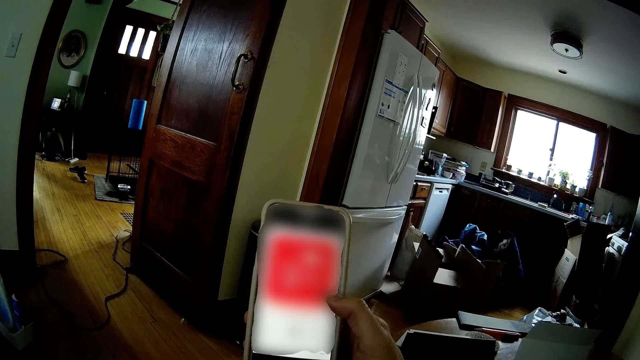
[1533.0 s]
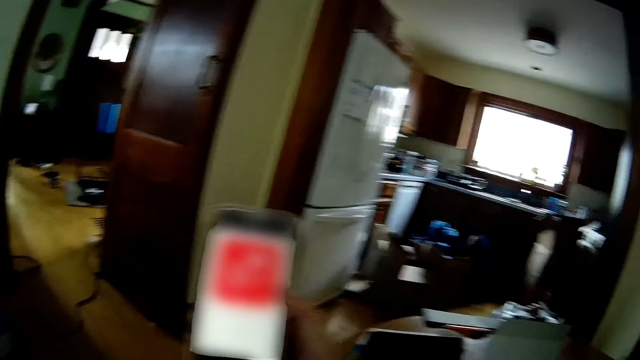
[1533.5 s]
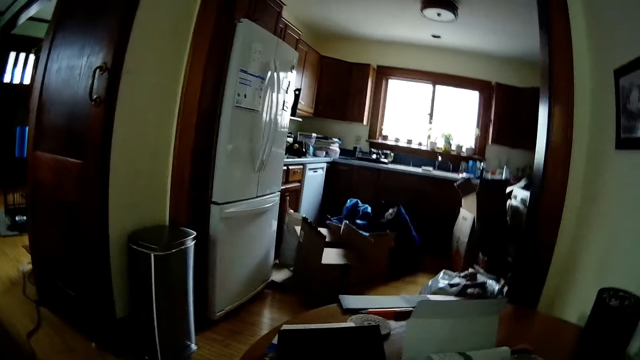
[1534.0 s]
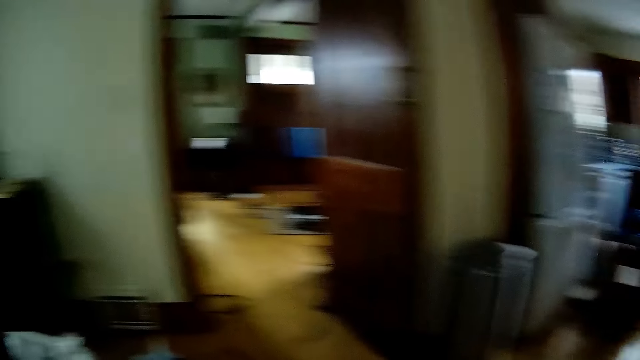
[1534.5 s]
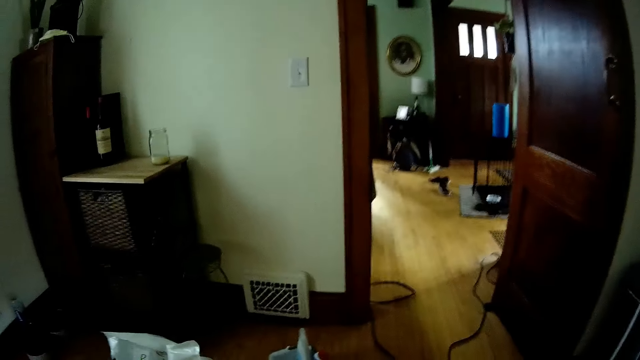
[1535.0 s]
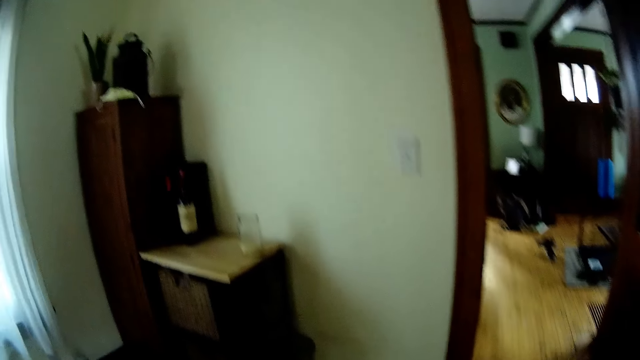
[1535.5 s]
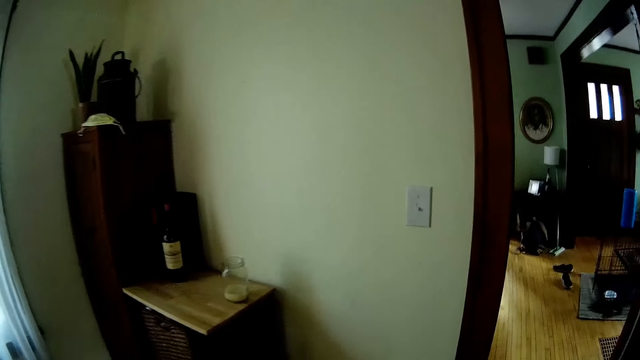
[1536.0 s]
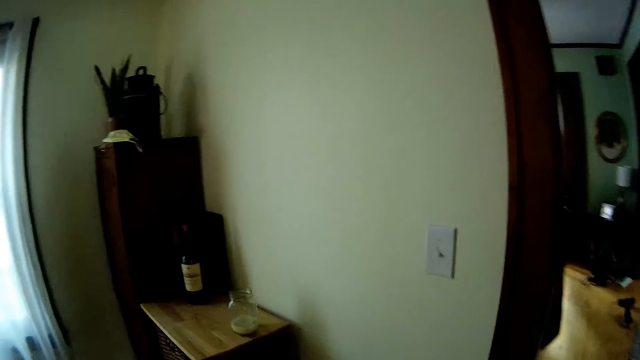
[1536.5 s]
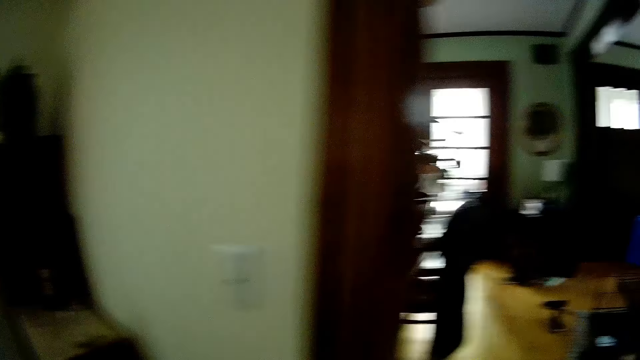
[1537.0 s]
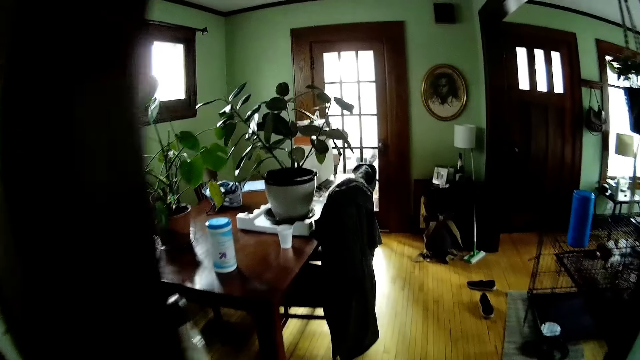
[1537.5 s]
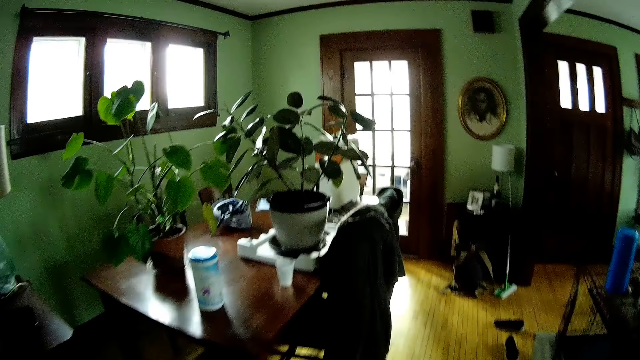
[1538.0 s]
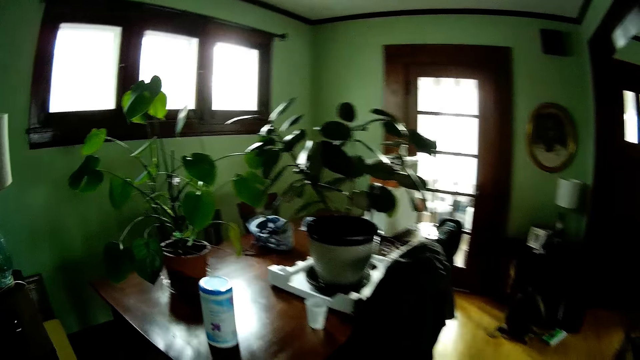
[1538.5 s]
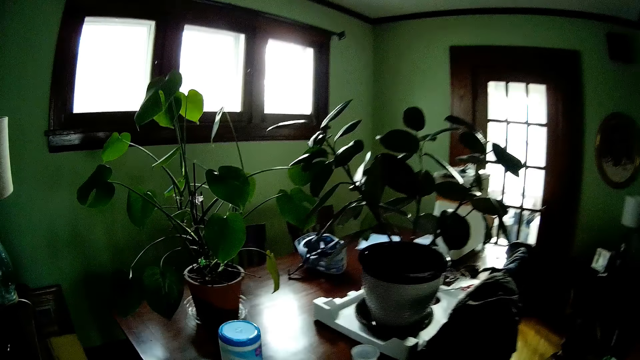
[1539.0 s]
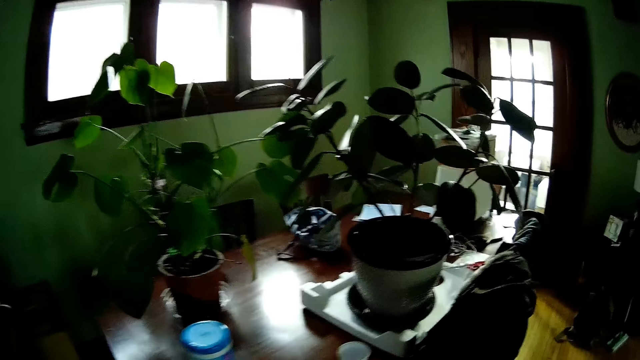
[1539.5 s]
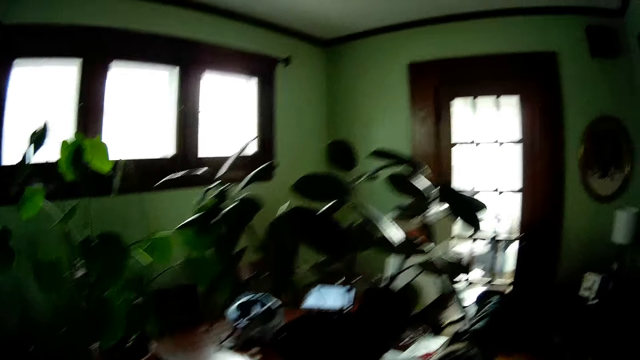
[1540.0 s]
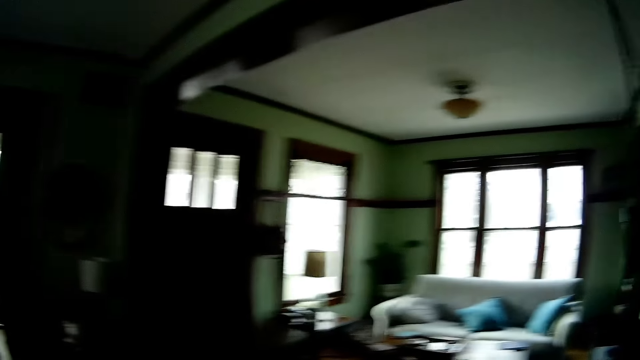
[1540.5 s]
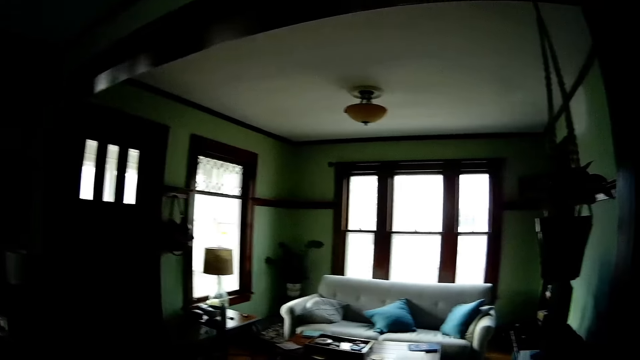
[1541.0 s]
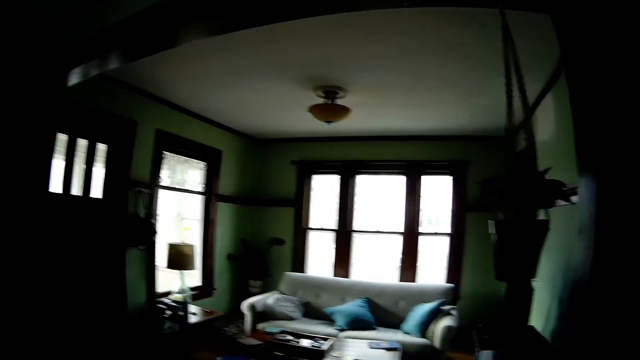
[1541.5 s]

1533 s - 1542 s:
The camera wearer lowers the phone. They look around. They walk into the living room.

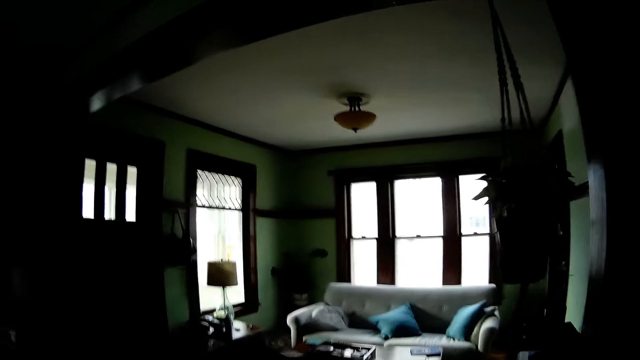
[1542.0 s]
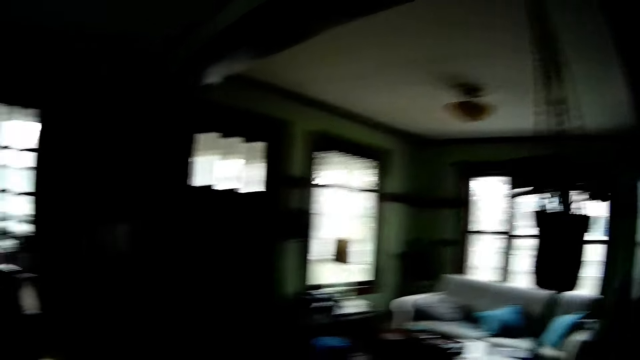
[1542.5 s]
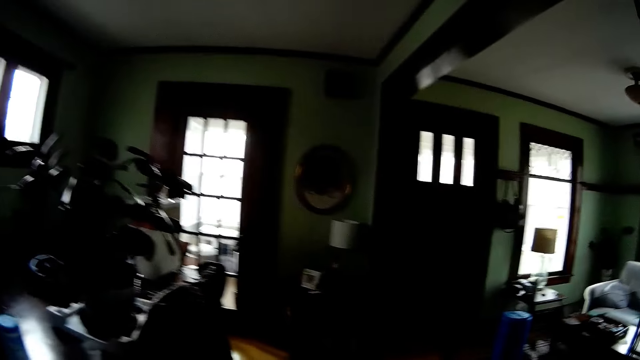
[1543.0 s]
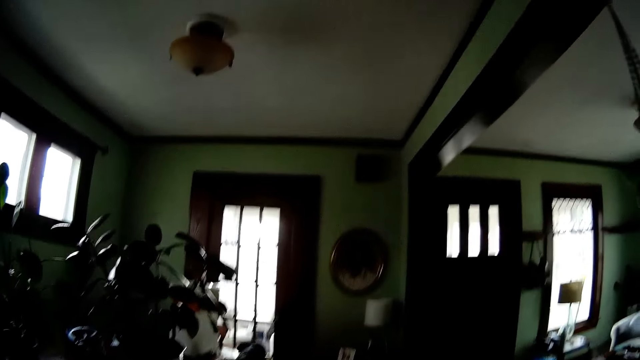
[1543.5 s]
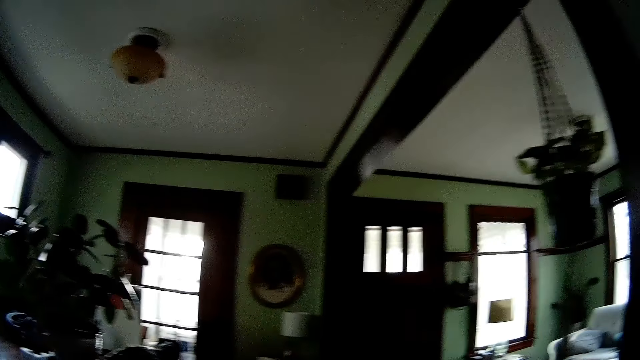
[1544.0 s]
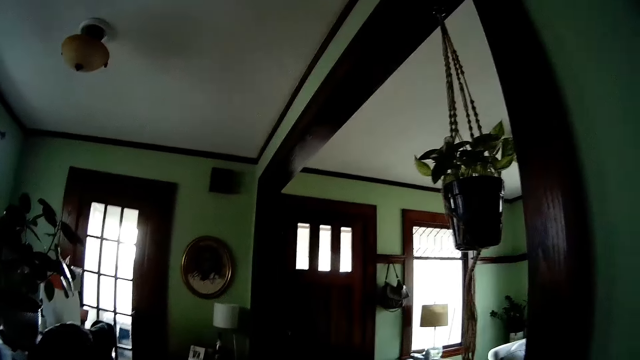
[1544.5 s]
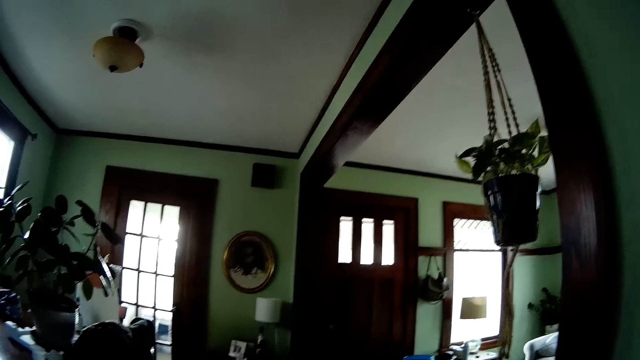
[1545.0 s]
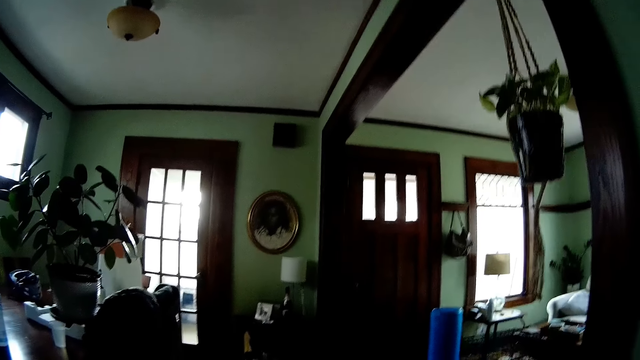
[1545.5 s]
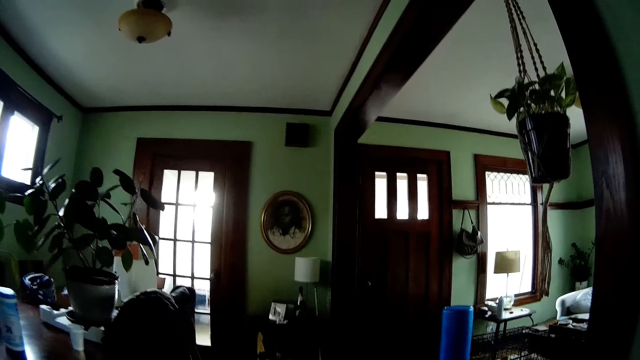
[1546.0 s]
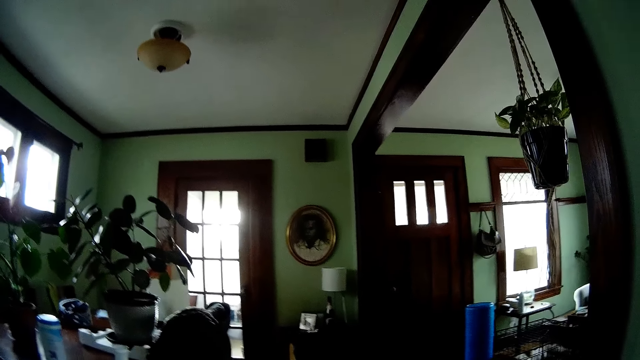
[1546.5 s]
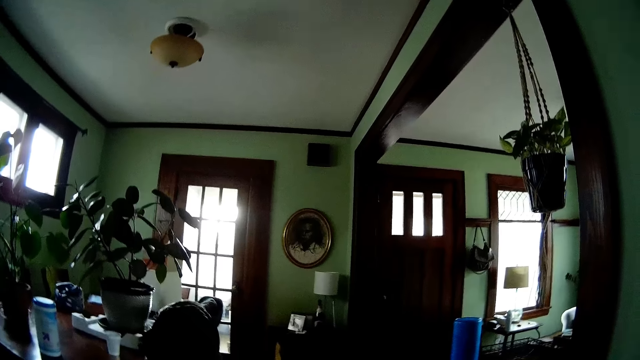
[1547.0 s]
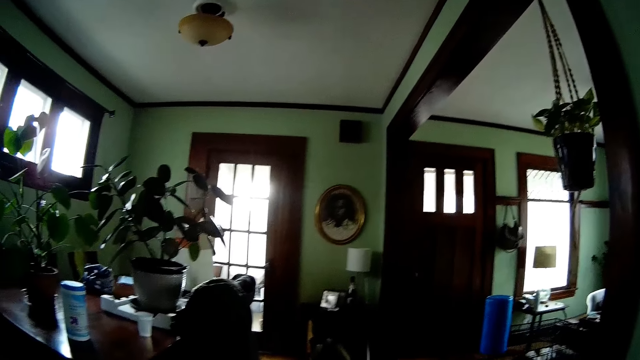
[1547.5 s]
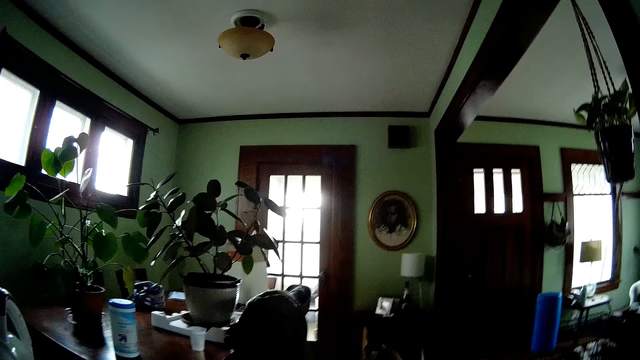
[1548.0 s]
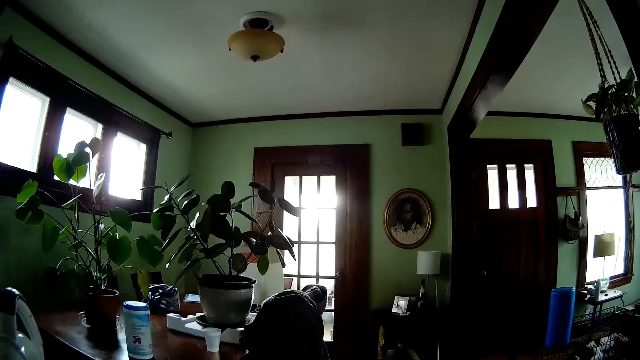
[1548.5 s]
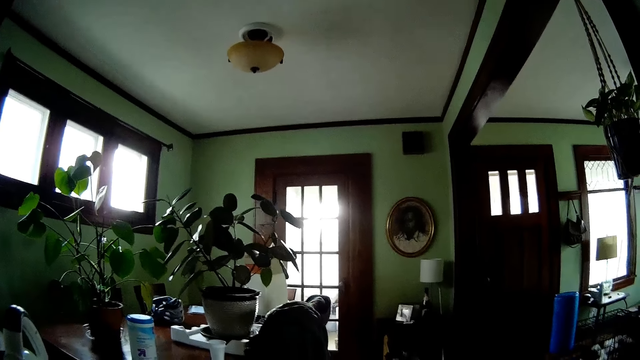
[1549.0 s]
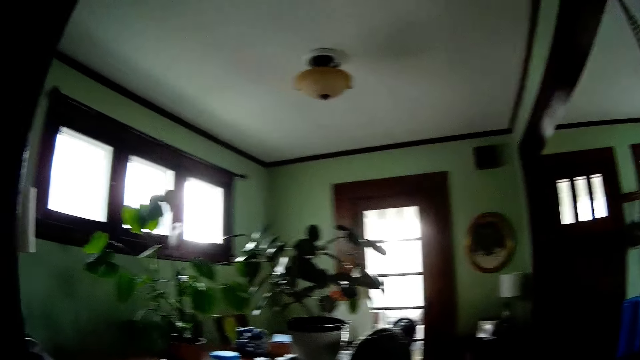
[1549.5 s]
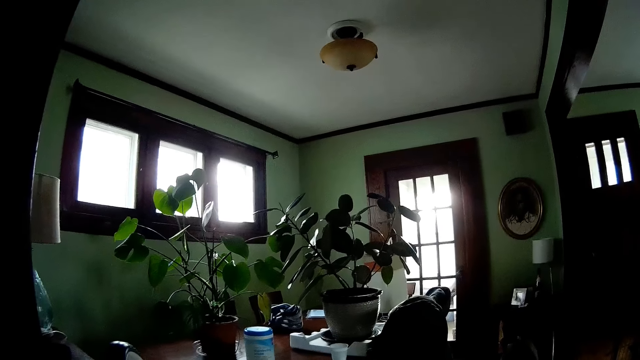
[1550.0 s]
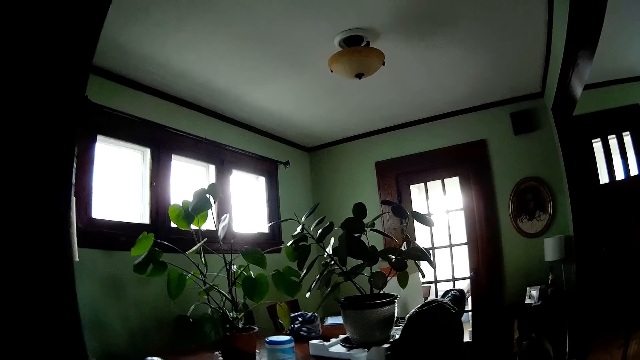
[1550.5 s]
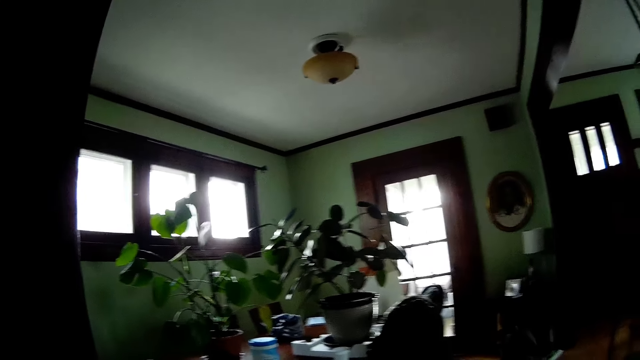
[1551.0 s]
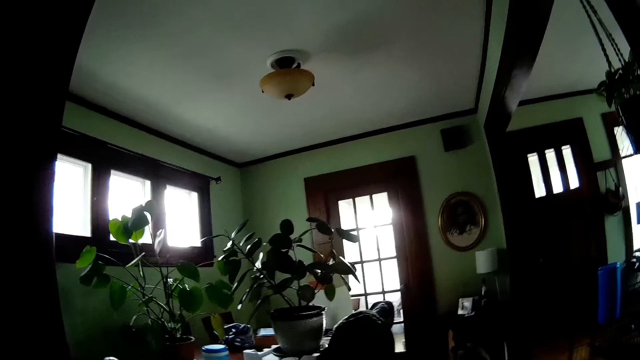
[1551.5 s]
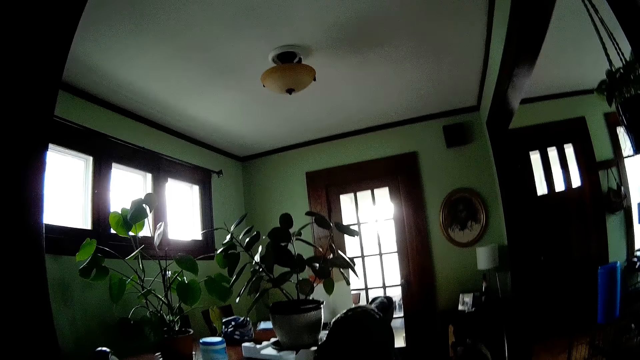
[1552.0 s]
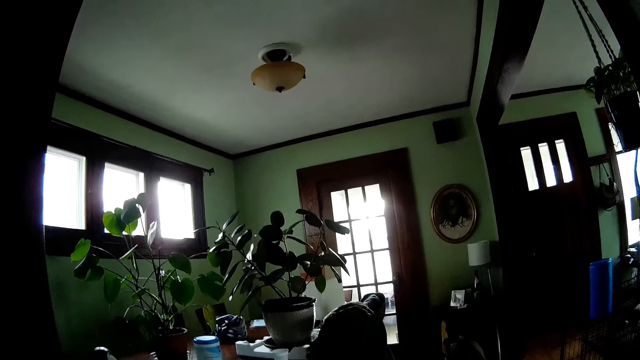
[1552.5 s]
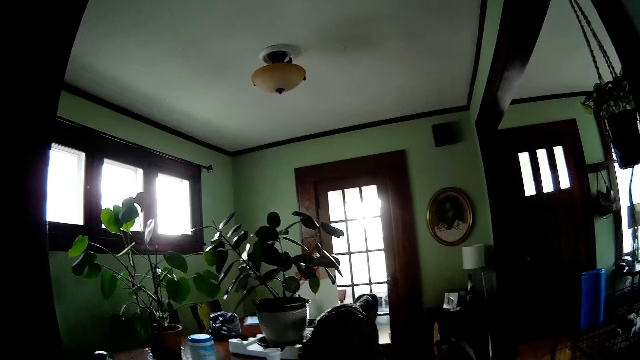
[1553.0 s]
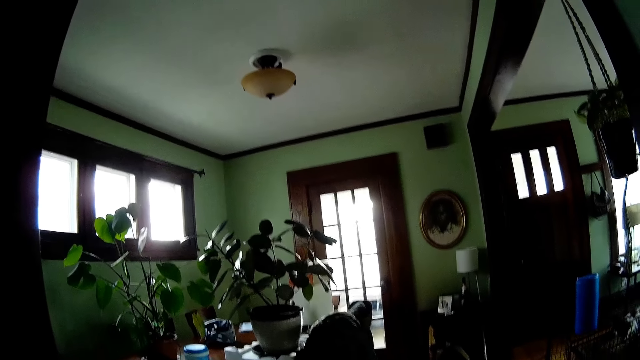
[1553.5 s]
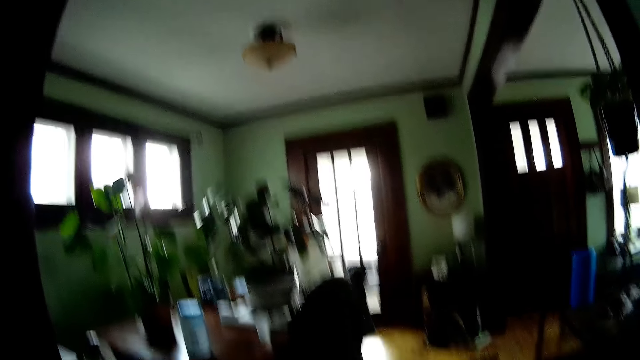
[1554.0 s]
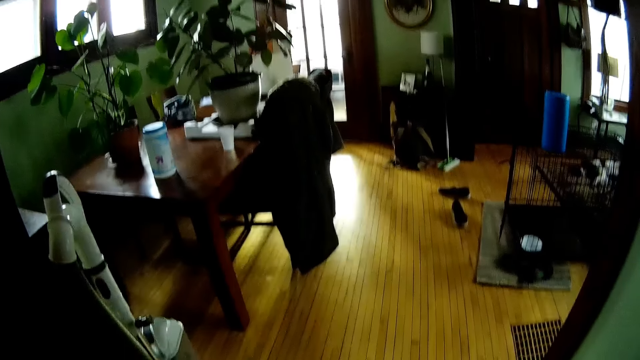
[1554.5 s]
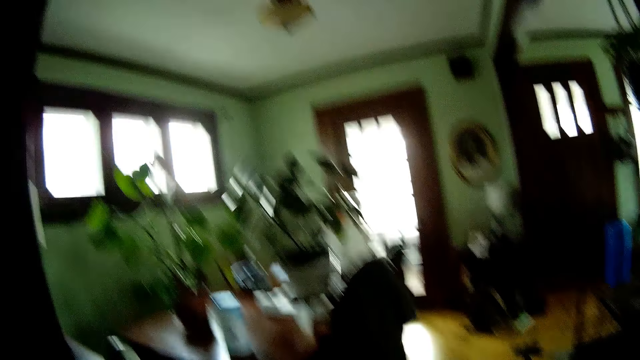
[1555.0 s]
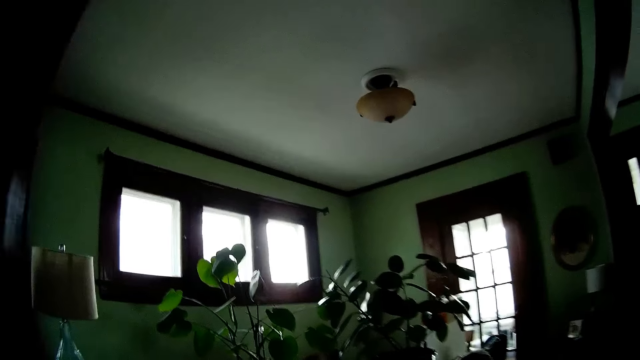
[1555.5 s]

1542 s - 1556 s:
The camera wearer looks around. They hold clothes.
